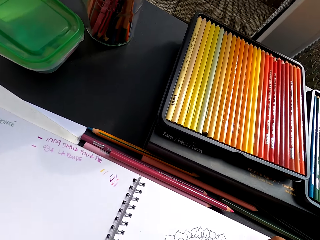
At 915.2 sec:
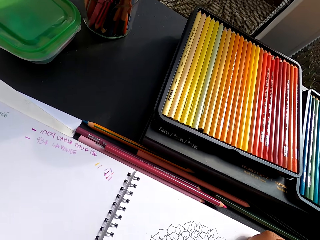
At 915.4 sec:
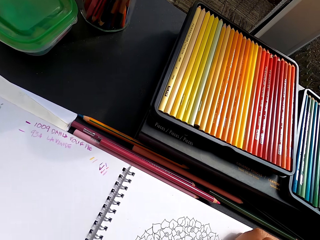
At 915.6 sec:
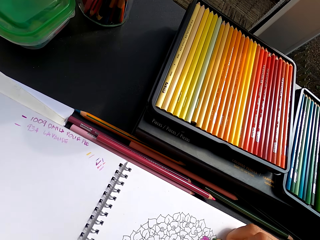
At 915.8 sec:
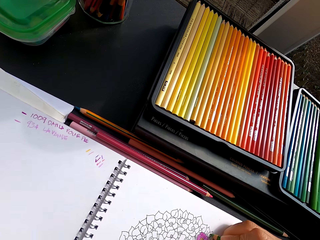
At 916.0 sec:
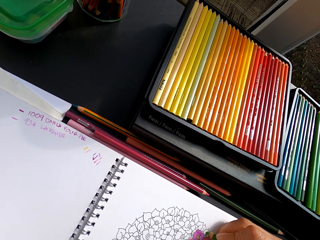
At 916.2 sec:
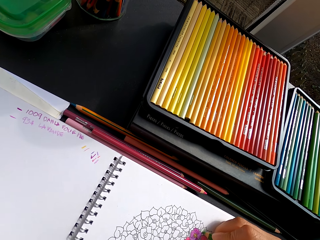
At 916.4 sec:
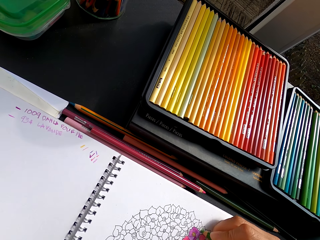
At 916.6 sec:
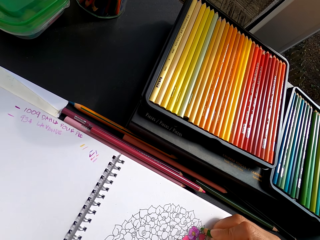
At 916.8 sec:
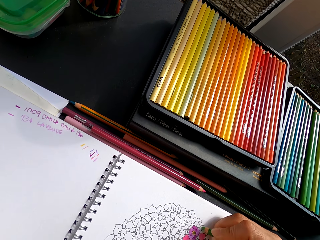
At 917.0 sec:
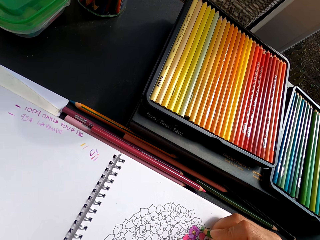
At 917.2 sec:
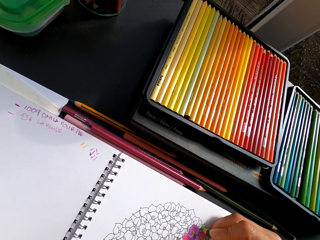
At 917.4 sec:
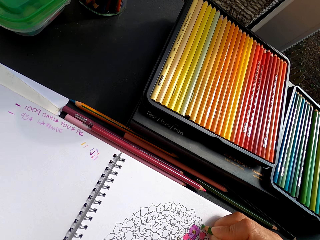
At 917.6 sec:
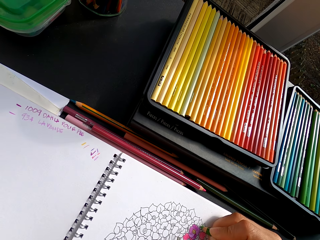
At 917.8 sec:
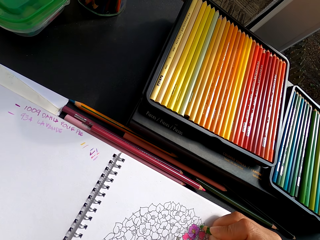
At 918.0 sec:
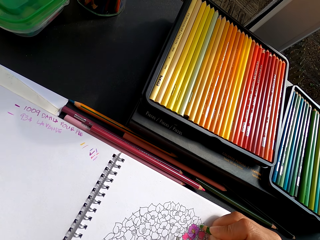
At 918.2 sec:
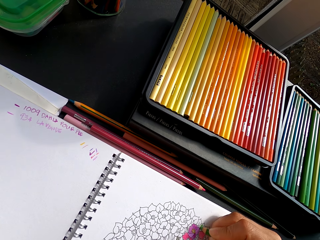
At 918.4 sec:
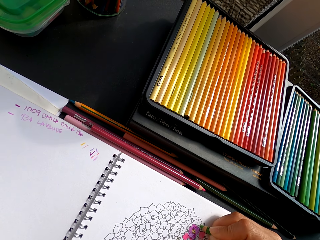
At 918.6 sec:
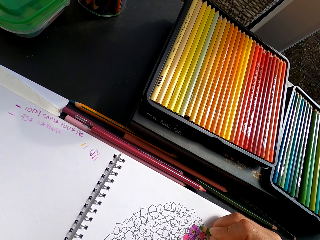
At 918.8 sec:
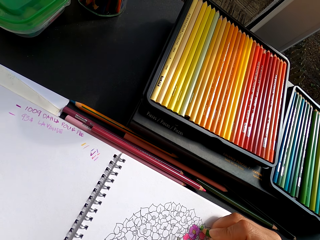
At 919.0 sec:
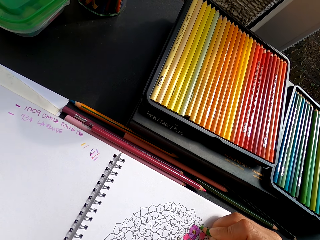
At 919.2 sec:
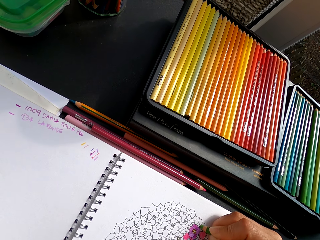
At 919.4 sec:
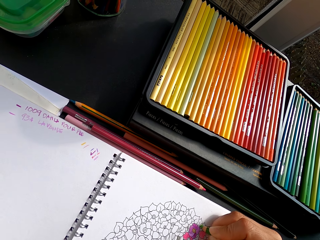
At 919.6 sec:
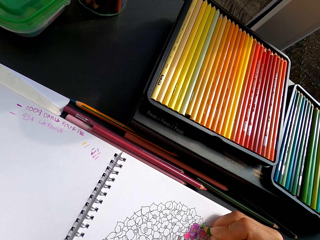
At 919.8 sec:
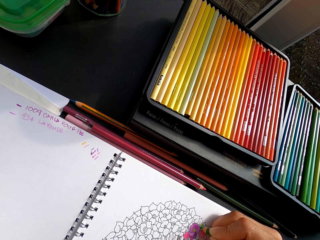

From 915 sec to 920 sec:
The camera wearer colors a drawing.

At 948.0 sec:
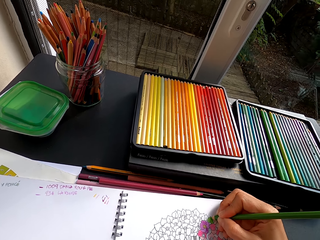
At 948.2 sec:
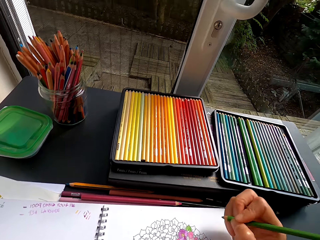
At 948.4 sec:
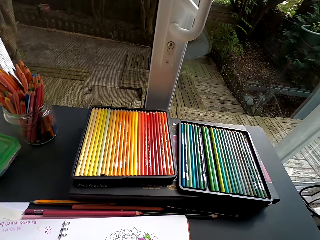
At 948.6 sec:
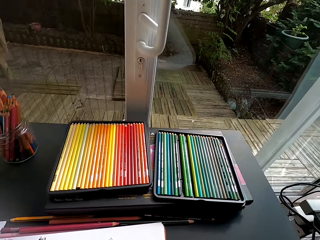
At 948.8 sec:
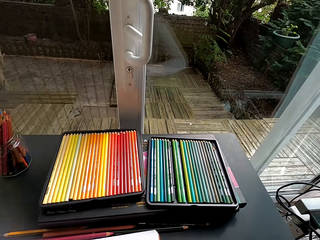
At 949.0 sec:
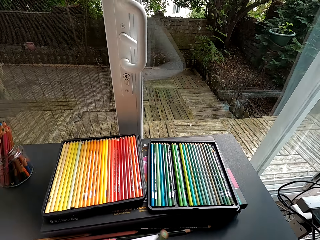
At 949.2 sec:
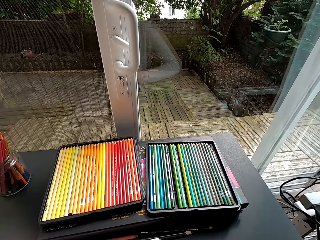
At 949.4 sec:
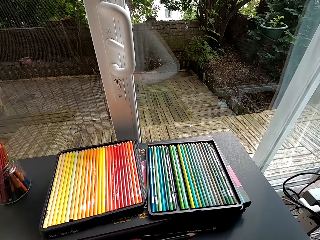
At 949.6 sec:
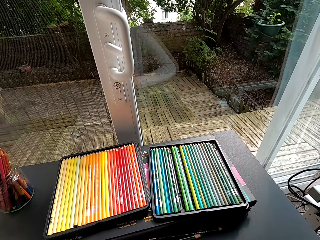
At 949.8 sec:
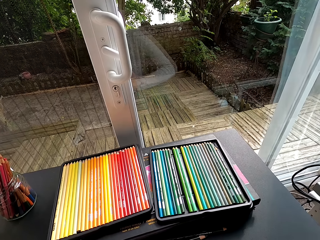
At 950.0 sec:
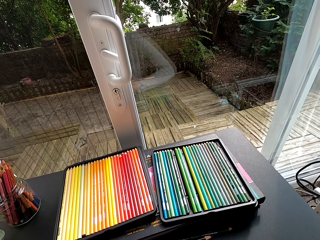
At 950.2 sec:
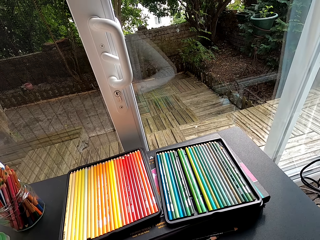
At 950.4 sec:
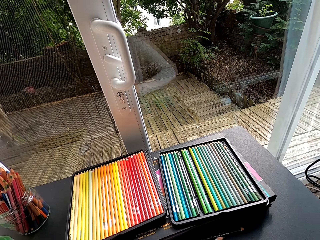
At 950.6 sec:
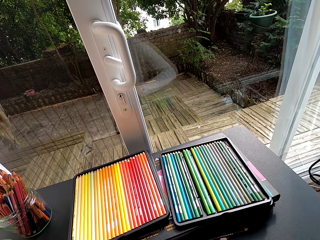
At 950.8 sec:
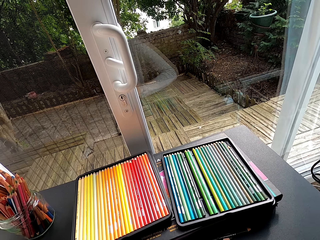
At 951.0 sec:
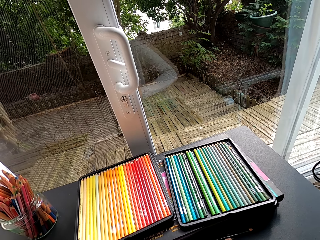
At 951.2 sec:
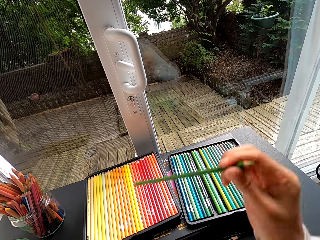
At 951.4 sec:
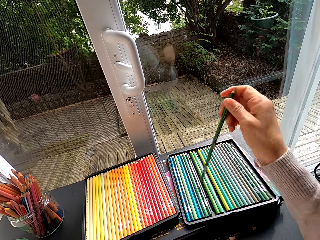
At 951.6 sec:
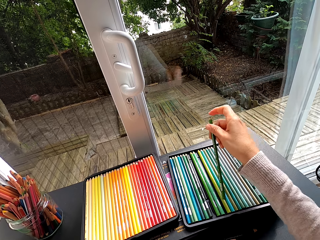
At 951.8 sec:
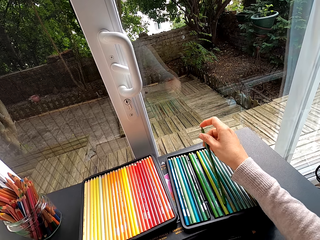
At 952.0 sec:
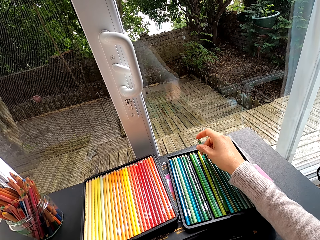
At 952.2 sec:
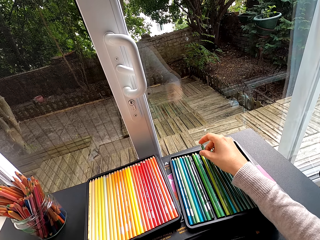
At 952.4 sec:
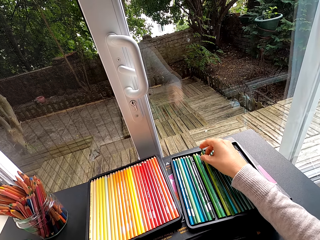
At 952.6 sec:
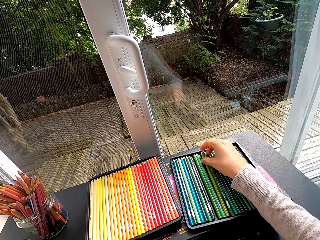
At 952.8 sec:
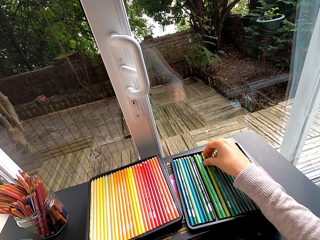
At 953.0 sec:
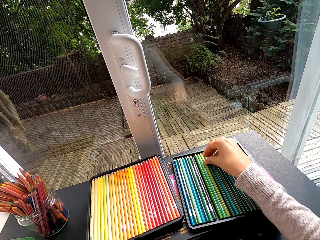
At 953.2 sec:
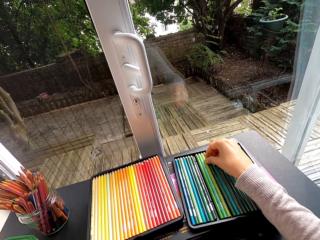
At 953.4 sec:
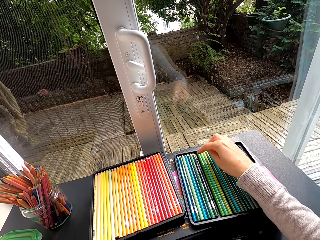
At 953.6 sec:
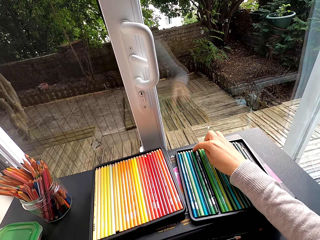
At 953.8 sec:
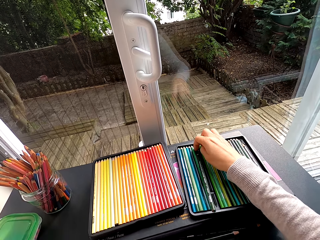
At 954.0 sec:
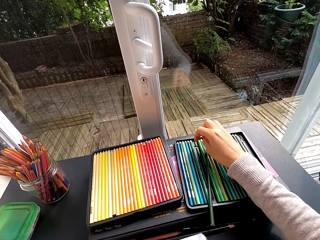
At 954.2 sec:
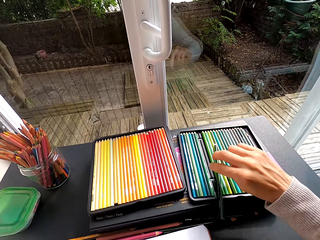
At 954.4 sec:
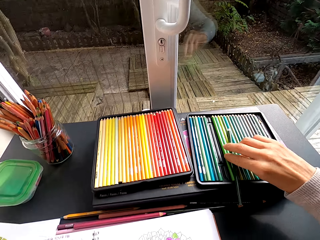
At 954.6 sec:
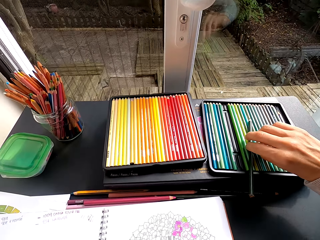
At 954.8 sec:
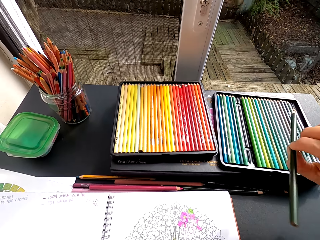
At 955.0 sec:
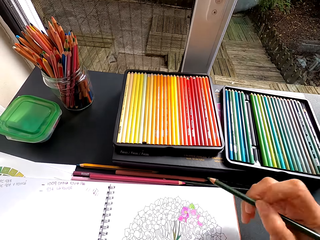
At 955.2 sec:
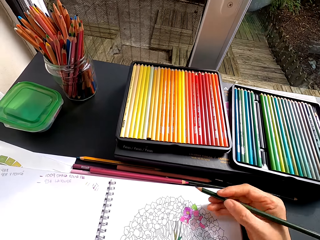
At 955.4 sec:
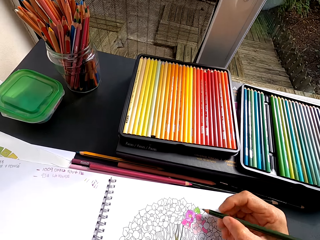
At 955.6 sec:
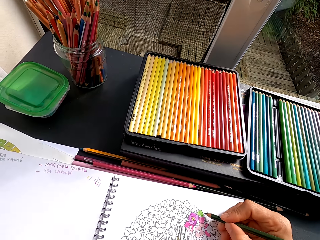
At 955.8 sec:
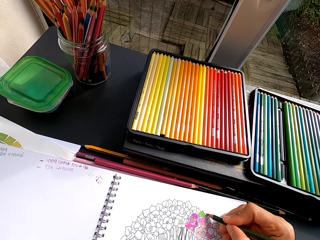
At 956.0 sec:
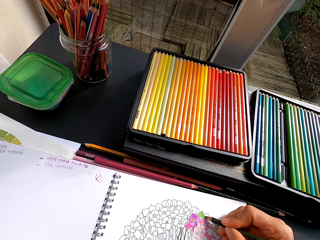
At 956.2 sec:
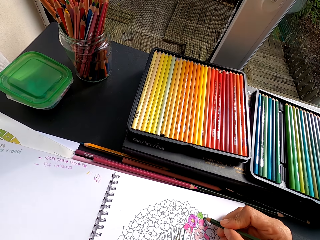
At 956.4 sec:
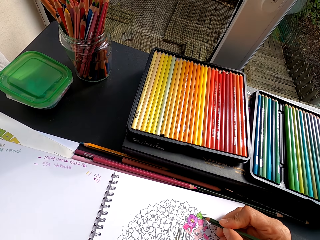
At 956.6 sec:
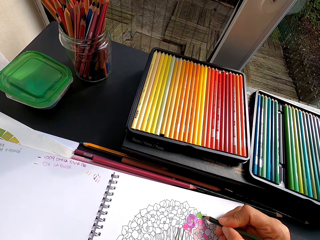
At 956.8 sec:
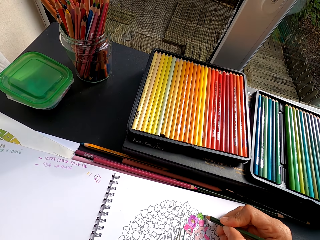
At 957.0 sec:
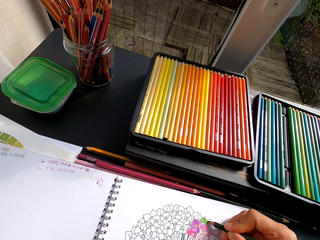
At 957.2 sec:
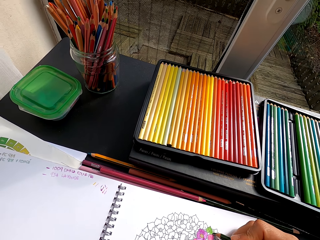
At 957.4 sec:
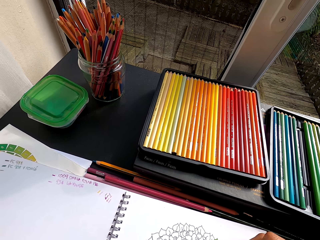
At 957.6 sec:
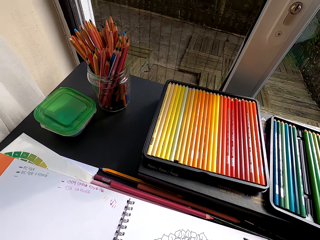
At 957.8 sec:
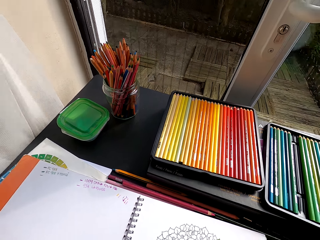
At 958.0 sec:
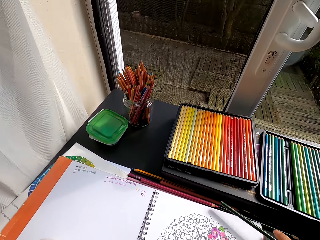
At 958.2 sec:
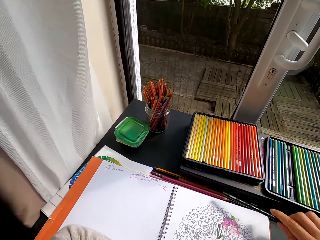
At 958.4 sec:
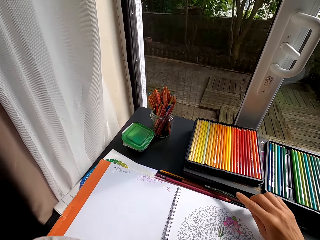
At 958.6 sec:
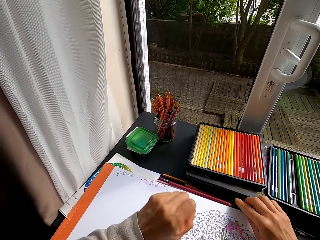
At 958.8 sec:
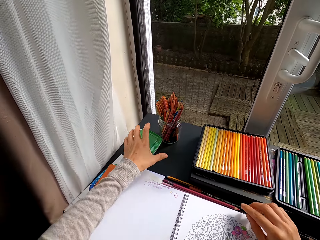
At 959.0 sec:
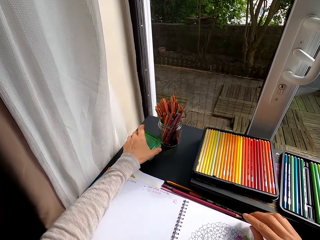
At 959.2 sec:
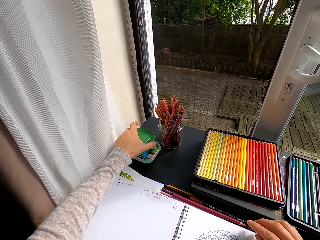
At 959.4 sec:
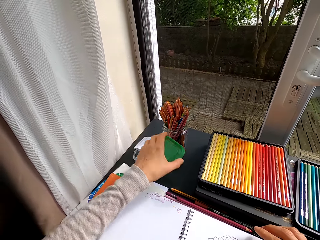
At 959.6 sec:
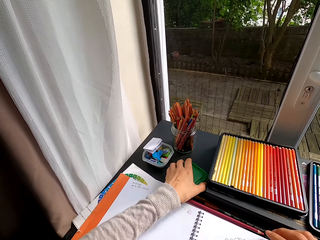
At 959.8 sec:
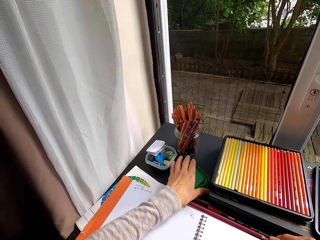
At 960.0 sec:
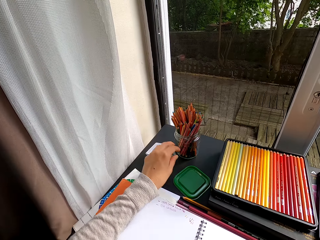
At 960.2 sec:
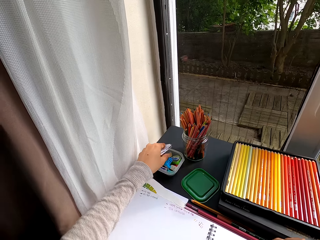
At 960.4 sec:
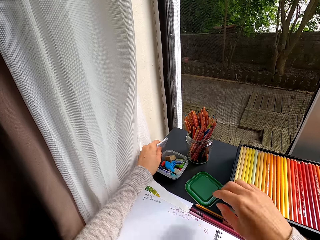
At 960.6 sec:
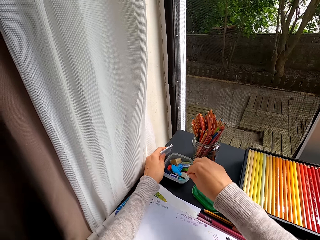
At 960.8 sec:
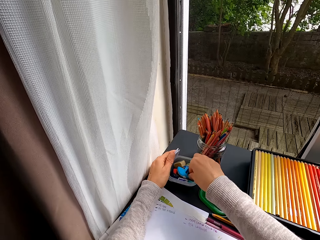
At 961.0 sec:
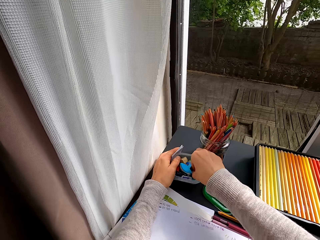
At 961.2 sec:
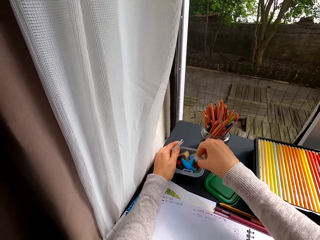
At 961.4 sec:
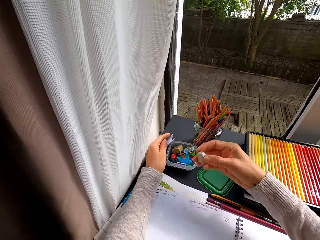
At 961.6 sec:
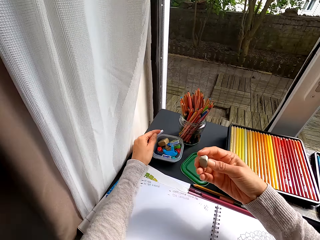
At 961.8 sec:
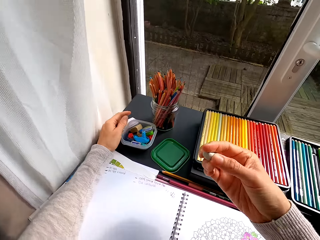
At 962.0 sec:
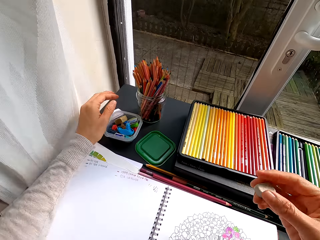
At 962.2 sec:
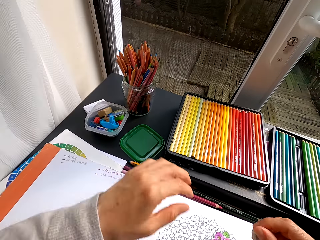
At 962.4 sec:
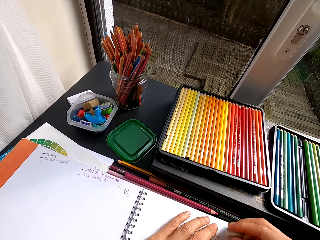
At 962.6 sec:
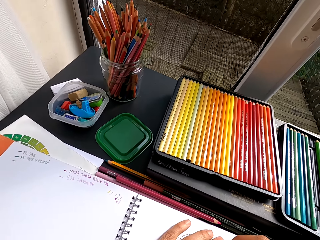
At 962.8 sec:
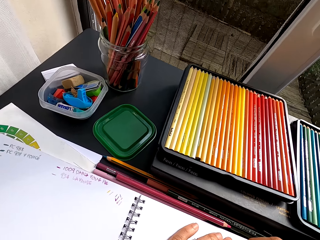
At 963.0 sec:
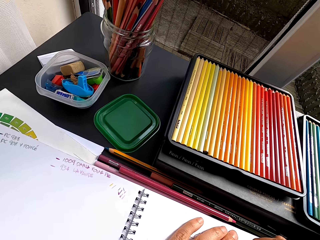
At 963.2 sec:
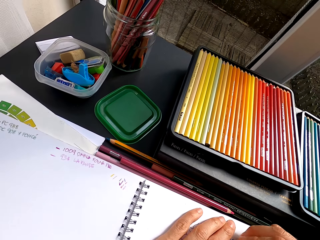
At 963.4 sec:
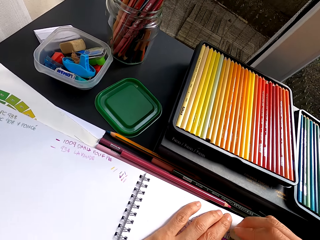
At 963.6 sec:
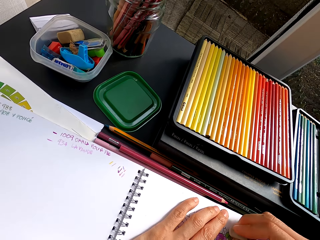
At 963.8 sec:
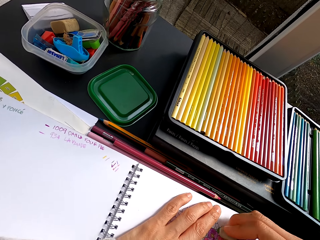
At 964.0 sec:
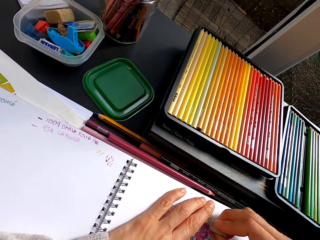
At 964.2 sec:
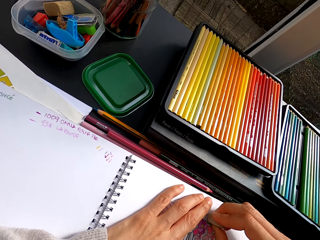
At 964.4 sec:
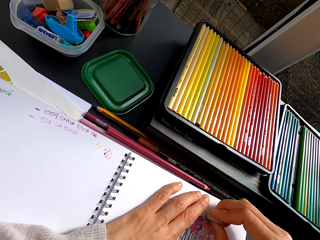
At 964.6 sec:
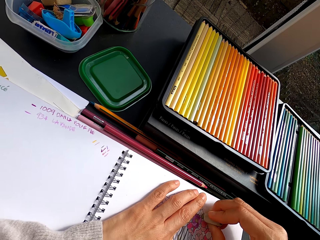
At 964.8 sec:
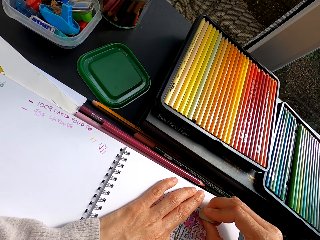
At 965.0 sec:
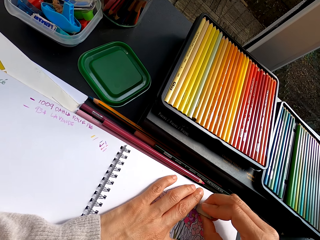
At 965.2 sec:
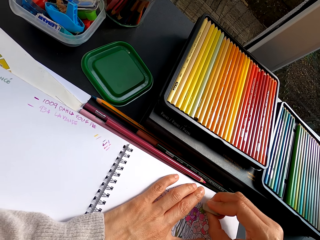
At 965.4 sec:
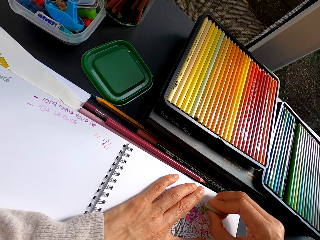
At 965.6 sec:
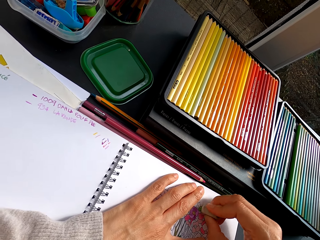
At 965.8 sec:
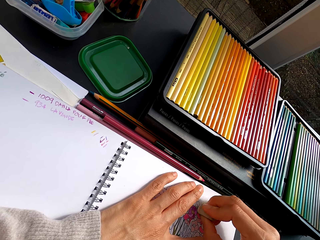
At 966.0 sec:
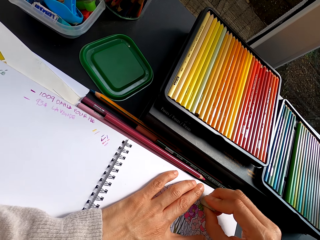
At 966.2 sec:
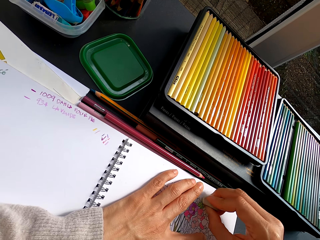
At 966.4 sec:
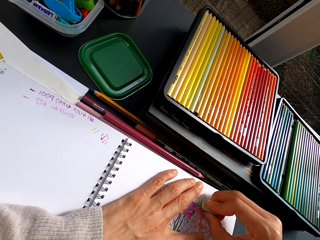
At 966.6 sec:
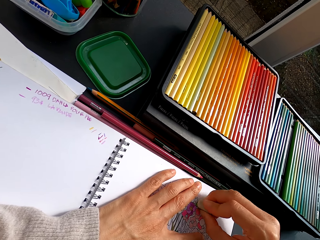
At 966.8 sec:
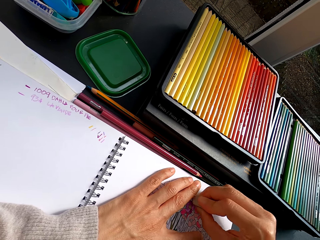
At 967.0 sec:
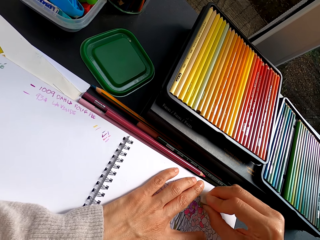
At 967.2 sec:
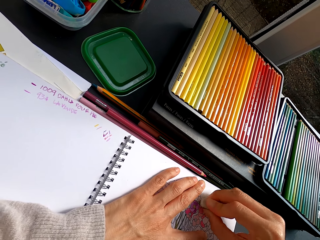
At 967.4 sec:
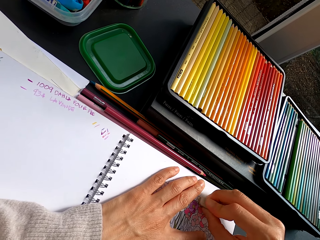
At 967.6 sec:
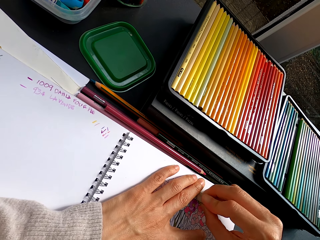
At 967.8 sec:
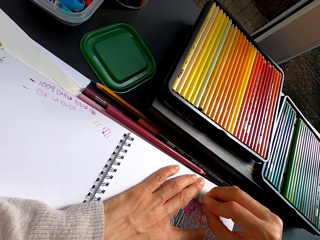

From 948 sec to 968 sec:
The camera wearer stares at the pencil crayons on the table. They put the pencil crayon on the table. They pick the pencil crayon from the table. They color the image with the crayon. They put the pencil crayon on the table. They open the container on the table. They drop the container cover. They pick a rubber from the container. They erase the image with the rubber.
